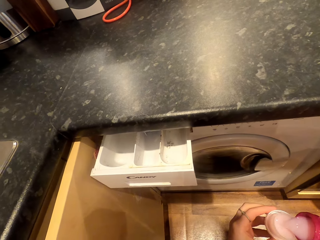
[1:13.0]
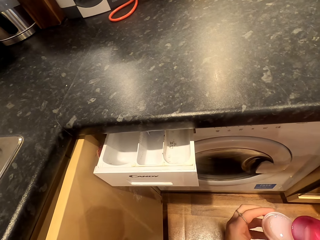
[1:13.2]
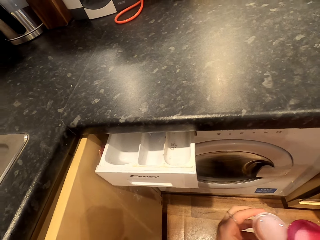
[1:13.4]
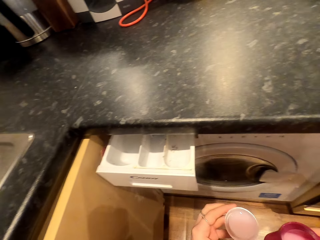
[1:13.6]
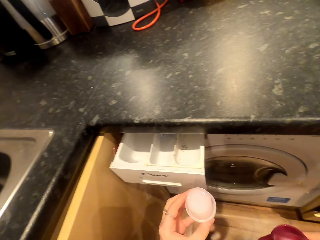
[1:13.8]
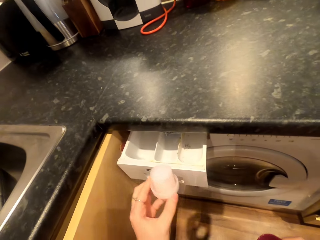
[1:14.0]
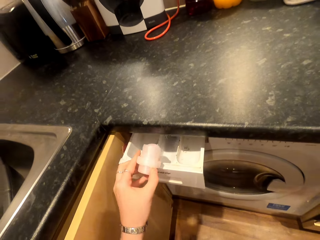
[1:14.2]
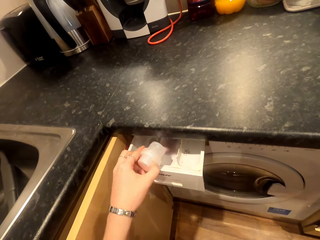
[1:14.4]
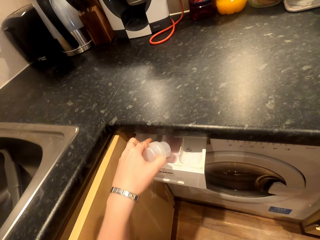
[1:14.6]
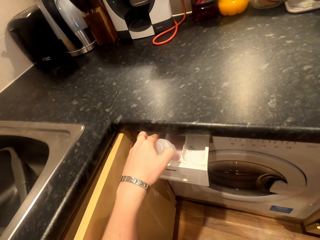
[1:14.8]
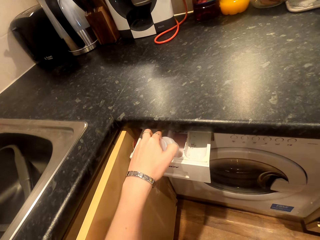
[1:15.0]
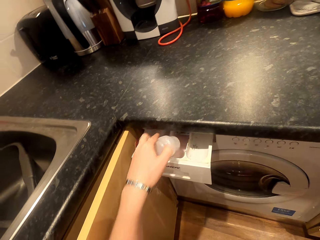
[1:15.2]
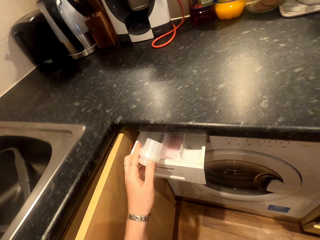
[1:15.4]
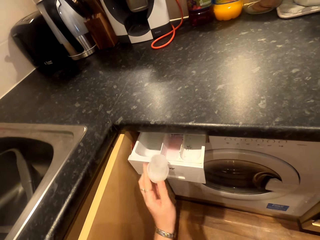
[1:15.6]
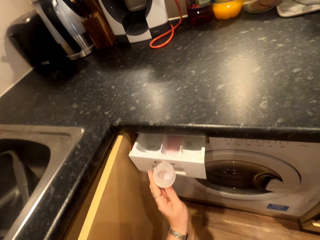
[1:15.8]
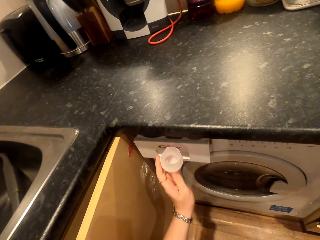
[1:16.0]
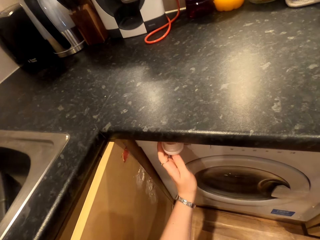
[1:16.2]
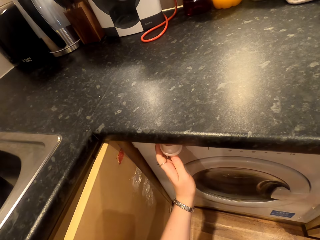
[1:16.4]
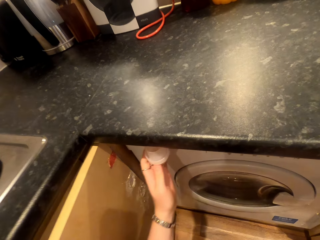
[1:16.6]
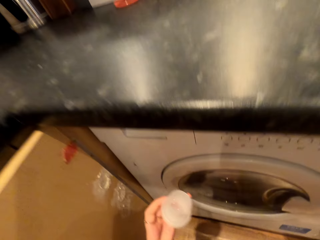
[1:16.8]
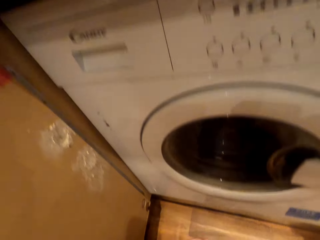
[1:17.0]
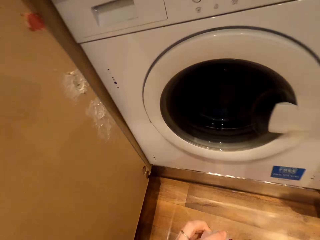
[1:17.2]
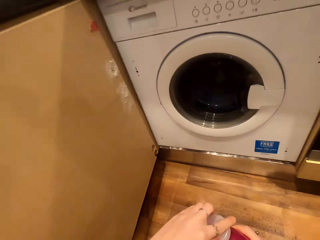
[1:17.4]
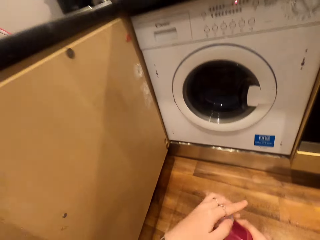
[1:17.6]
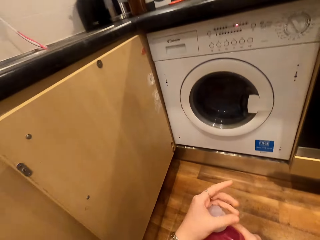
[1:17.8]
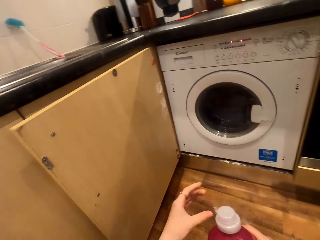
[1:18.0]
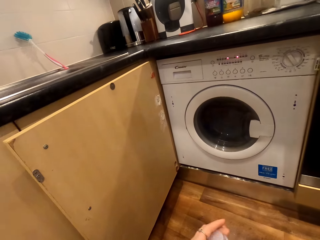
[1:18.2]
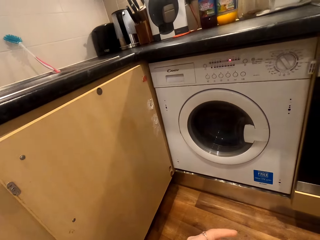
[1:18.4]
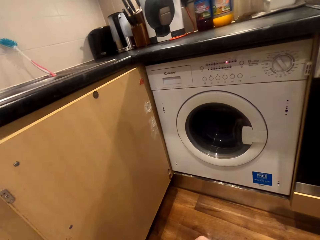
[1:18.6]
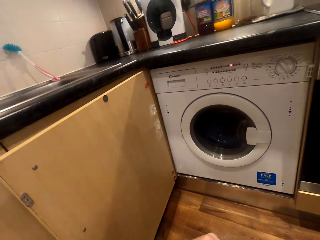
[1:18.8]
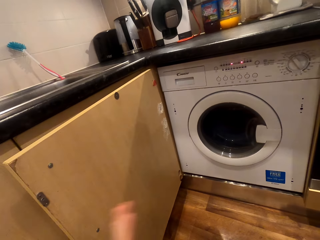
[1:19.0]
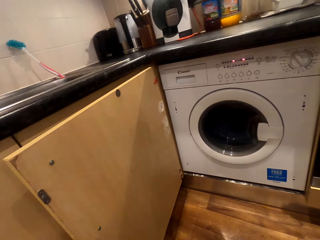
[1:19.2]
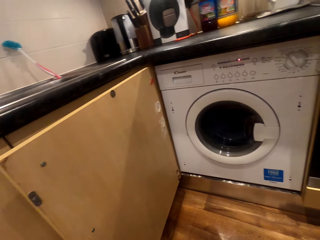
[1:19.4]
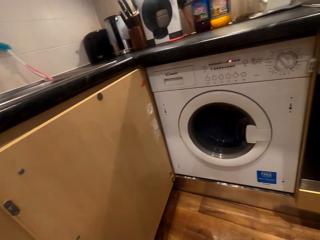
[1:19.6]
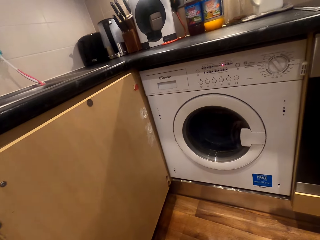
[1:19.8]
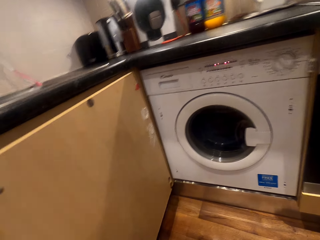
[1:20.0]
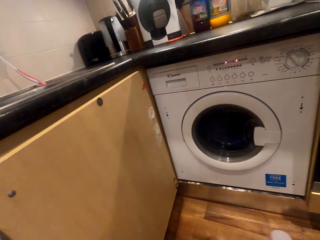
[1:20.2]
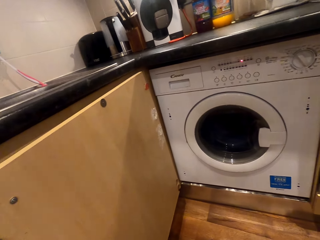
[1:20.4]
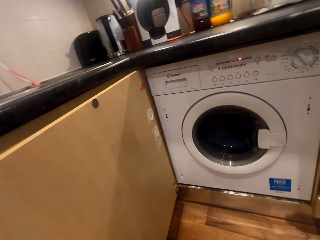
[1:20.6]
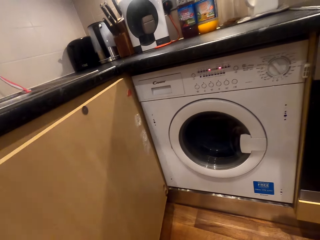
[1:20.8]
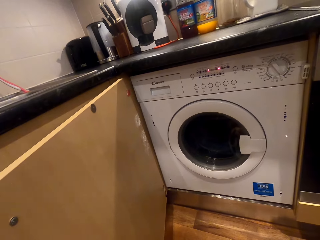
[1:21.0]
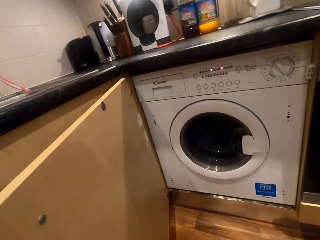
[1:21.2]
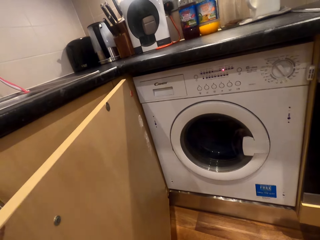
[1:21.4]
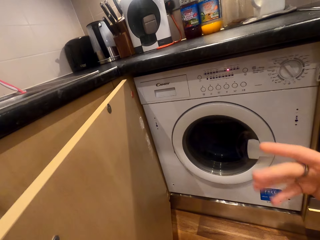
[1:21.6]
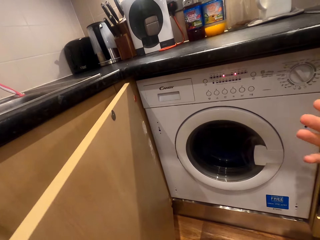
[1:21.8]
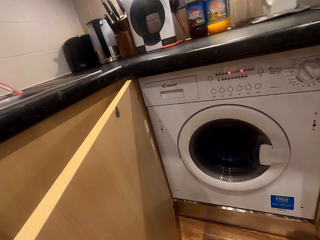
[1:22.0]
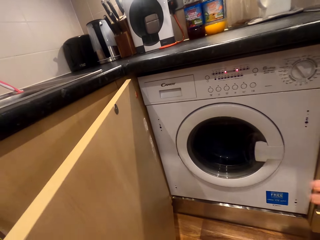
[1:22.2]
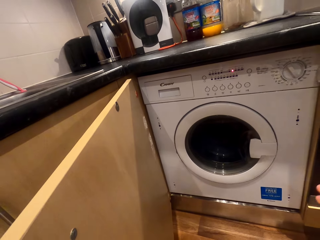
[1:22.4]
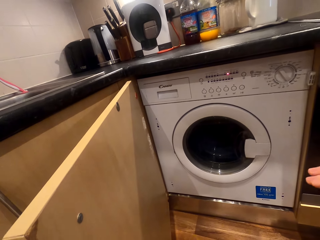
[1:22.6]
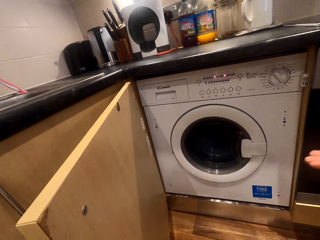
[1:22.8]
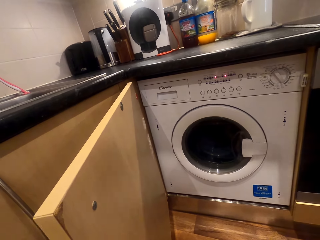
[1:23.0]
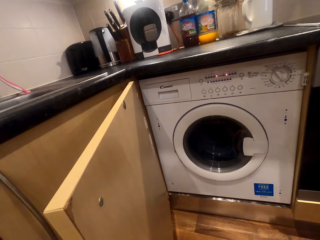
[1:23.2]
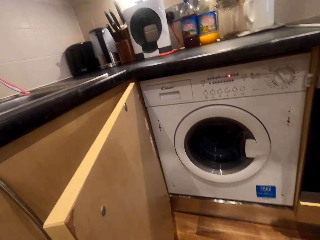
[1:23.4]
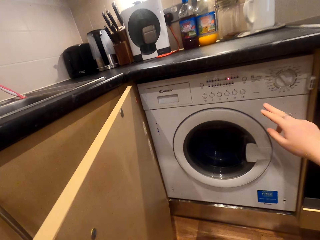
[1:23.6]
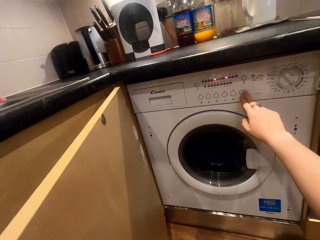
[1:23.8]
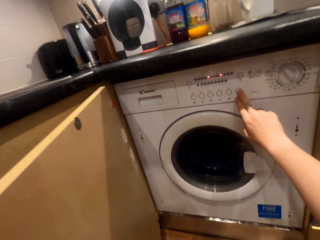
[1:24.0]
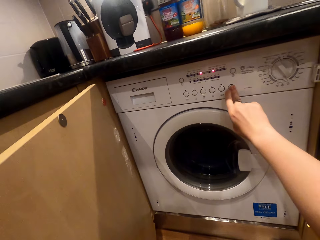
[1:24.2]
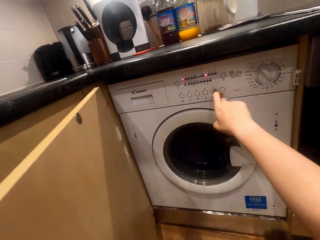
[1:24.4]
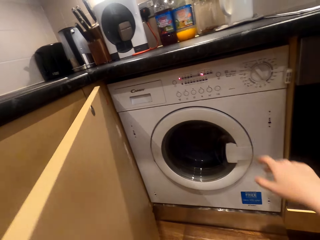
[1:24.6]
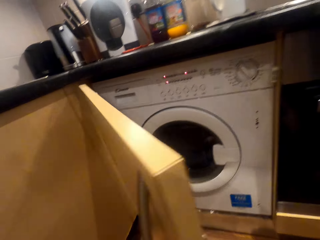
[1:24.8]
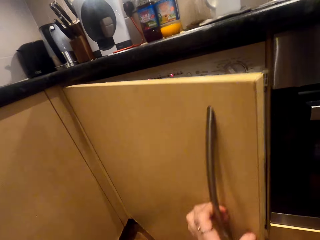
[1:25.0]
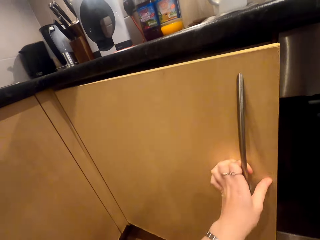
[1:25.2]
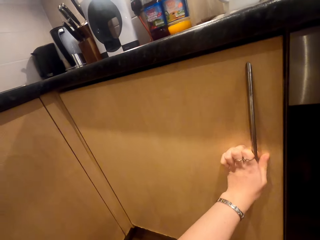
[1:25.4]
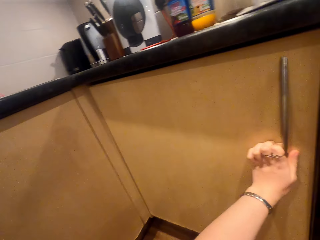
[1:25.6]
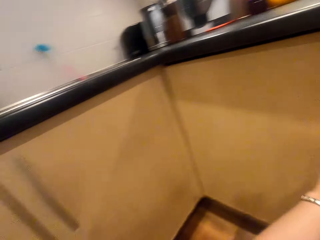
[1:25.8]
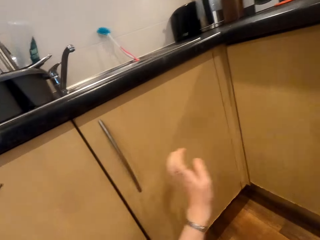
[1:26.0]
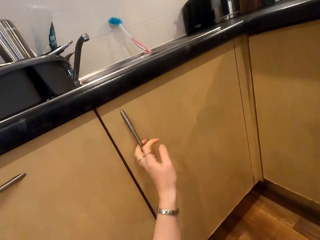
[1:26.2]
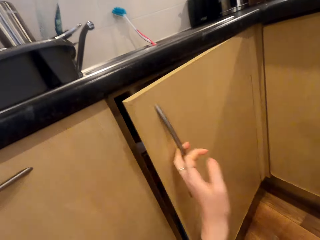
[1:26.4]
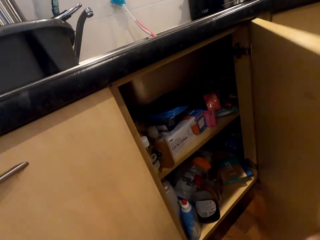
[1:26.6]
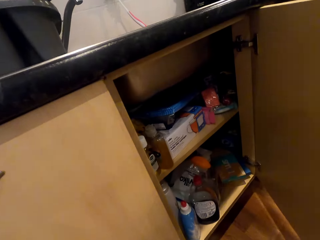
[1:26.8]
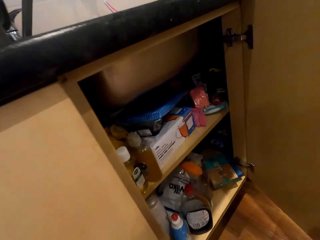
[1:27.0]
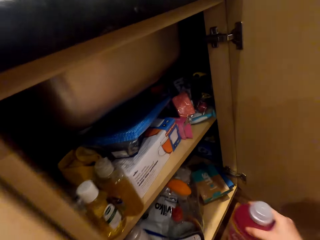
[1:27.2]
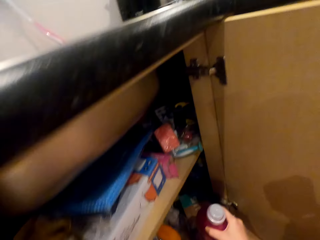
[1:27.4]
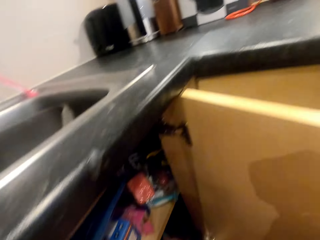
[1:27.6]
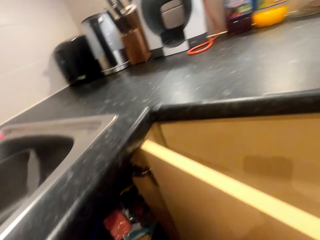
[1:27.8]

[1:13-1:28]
The camera wearer pours the fabric softener into the detergent drawer. They close the detergent drawer. They tighten the lid to the bottle. They turn on the washing machine. They press a button on the washing machine. They close the cabinet. They open the cabinet. They put the fabric softener in the cabinet.

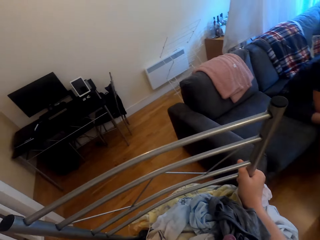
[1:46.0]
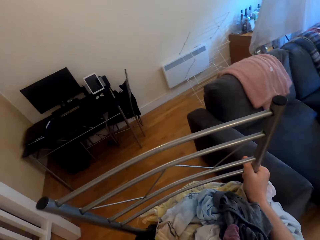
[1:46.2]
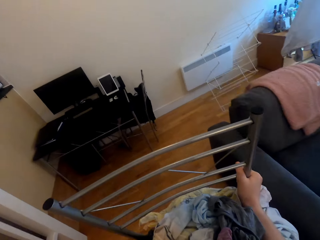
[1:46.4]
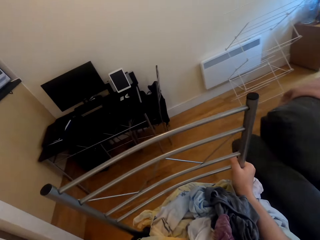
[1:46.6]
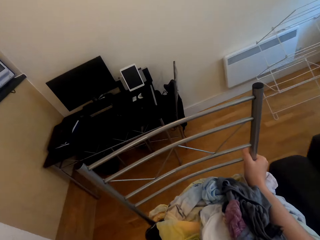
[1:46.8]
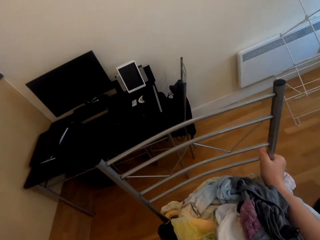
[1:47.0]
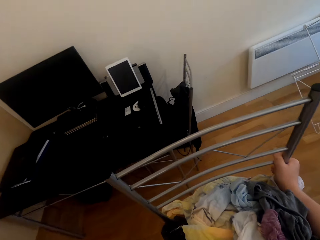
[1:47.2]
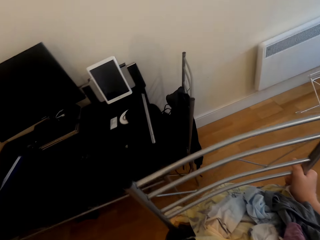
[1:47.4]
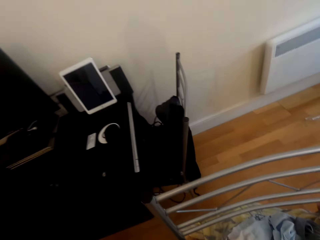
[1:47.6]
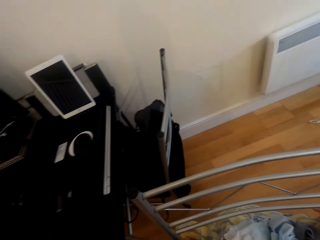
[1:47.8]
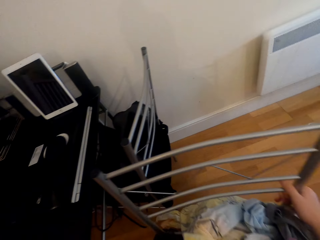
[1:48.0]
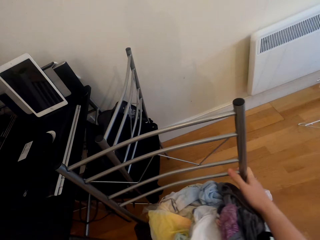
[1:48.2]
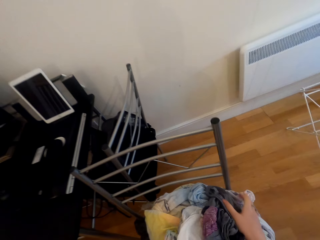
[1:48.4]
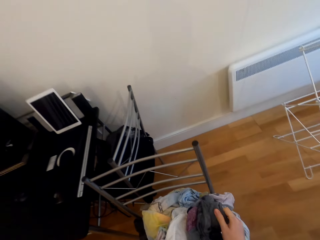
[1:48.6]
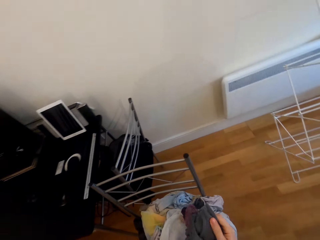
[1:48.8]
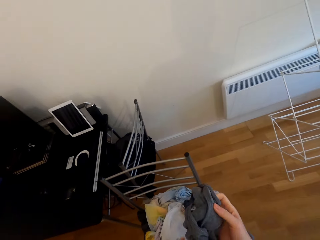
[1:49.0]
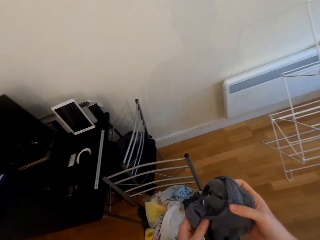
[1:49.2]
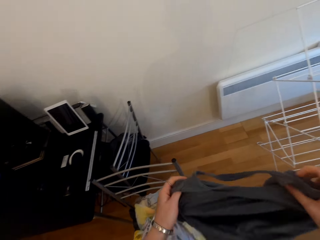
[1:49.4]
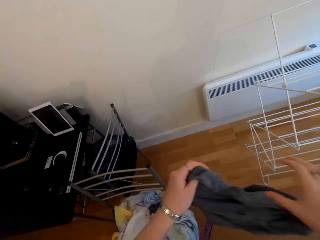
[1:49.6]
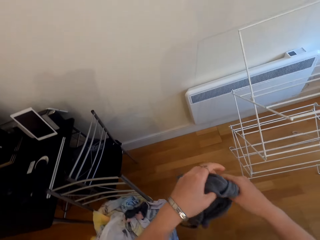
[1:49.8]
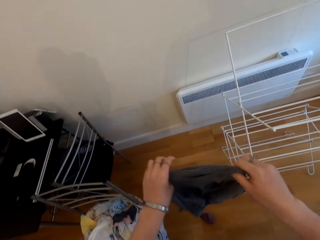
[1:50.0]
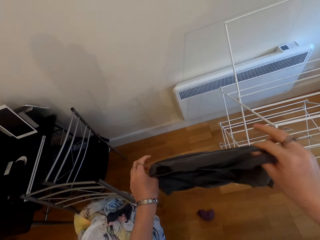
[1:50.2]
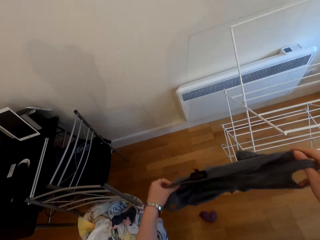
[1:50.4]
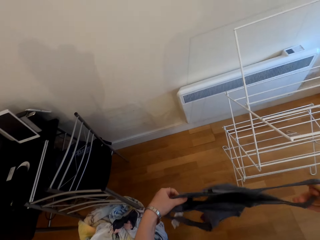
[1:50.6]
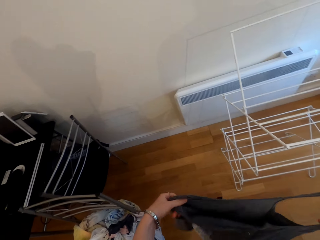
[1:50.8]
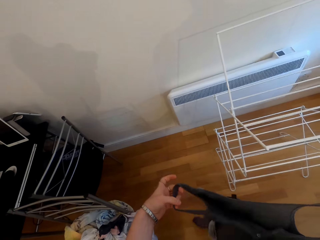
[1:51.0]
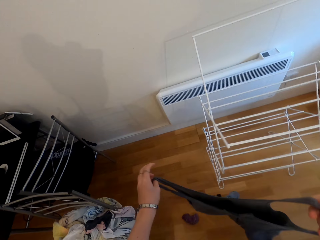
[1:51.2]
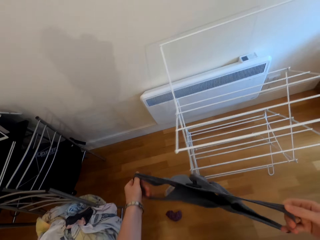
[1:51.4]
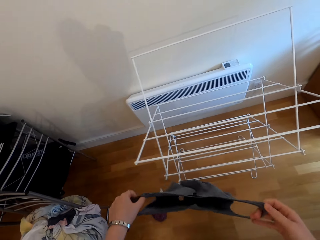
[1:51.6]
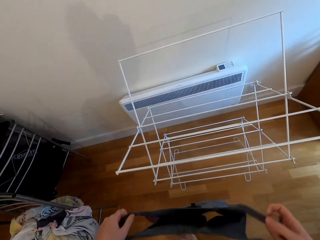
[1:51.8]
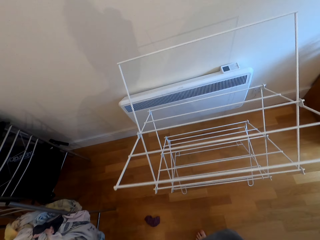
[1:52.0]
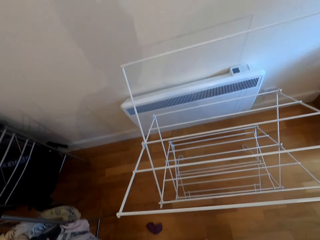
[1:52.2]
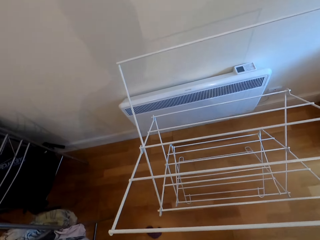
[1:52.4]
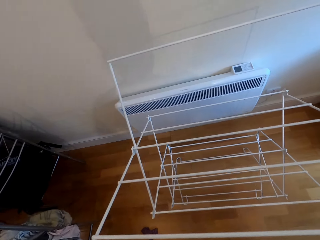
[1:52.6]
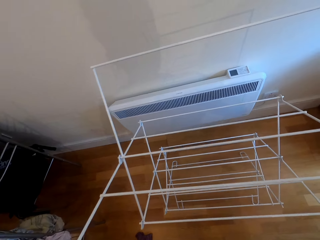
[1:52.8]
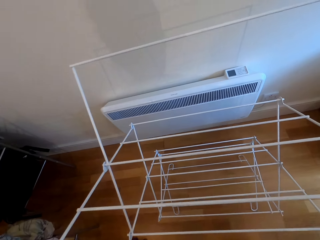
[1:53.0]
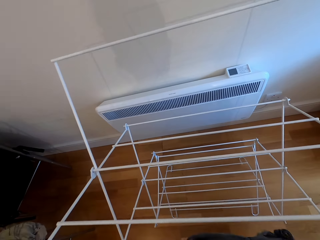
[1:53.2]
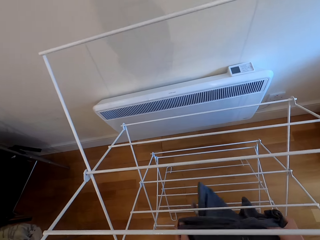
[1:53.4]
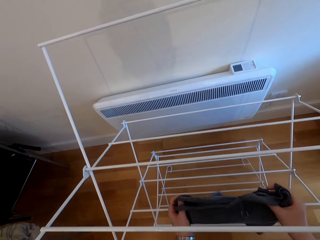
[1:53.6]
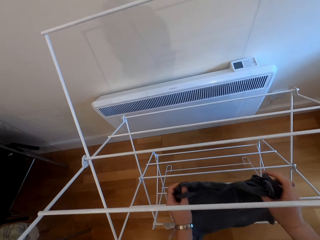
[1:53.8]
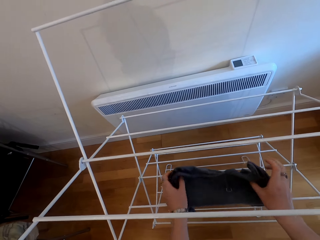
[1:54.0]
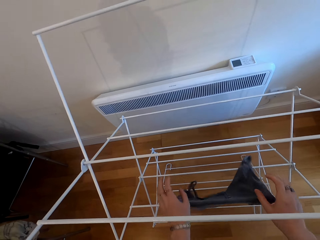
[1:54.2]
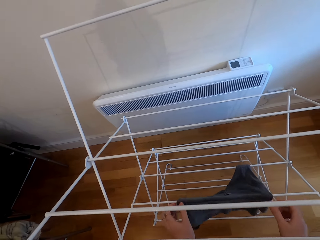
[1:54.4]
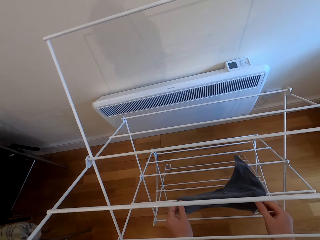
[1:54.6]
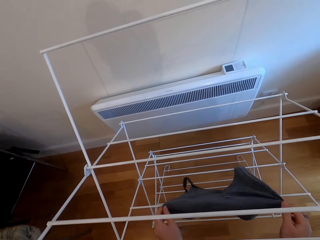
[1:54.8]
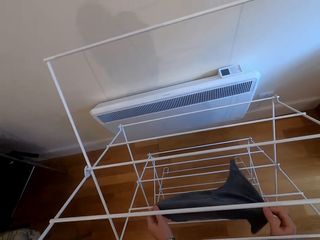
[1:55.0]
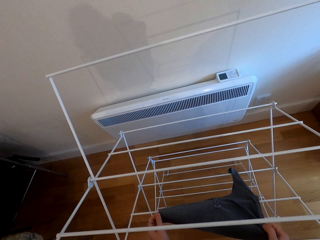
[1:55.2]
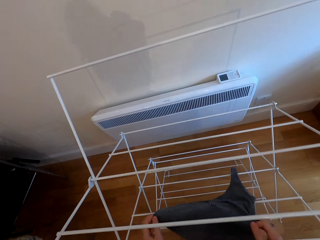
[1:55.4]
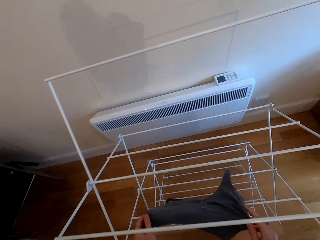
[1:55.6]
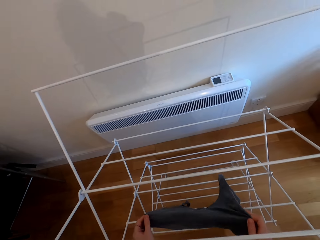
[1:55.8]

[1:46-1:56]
The camera wearer puts down the chair. They pick up a top on the pile. They hang the top on the cloth rack.
